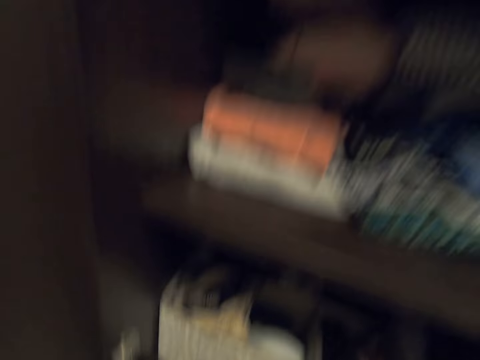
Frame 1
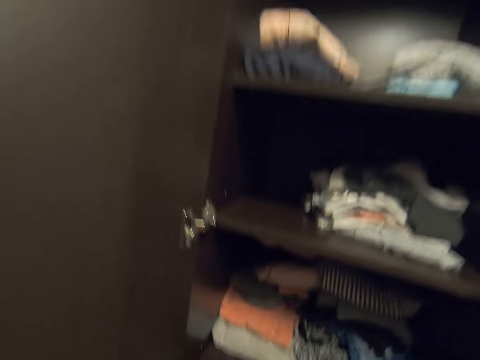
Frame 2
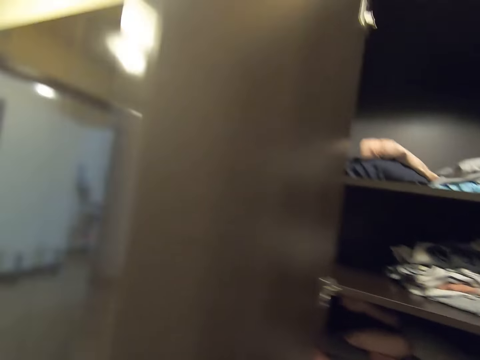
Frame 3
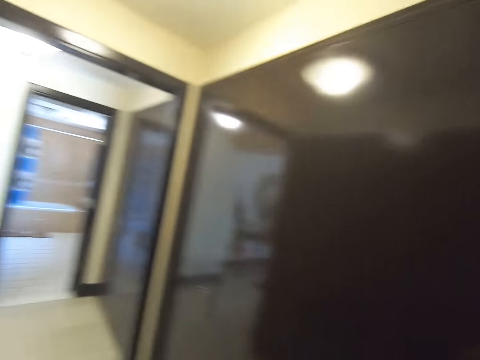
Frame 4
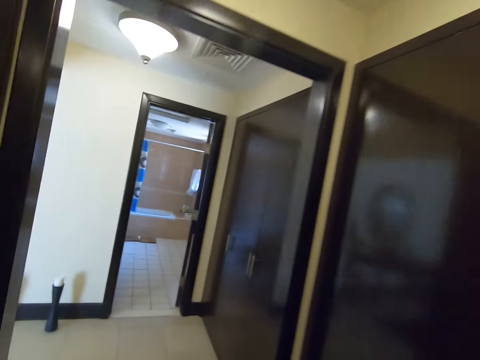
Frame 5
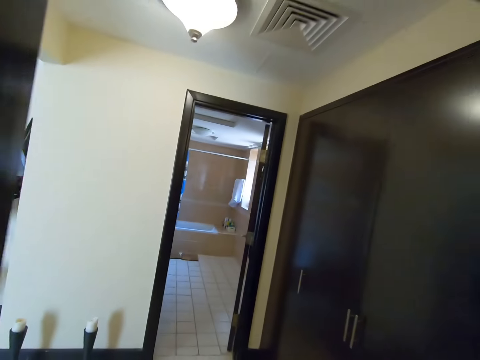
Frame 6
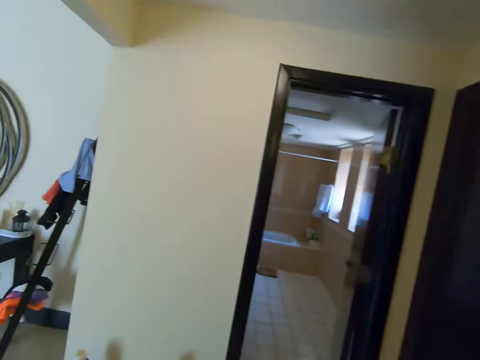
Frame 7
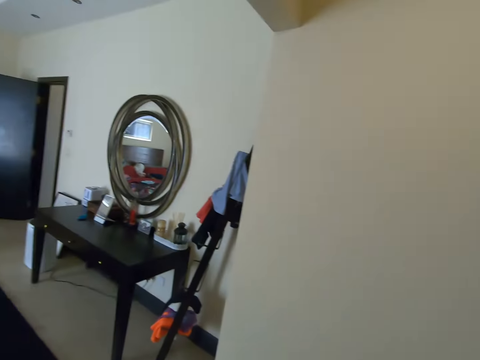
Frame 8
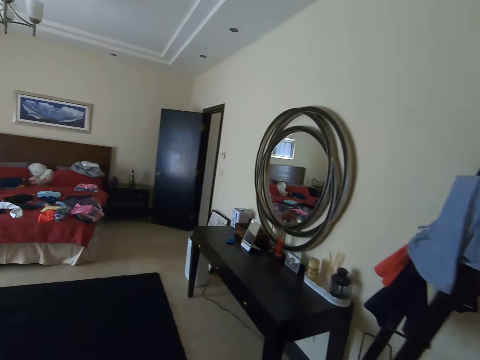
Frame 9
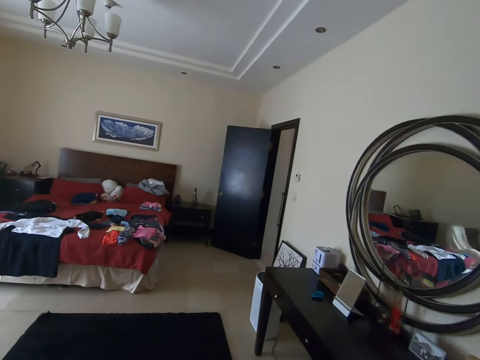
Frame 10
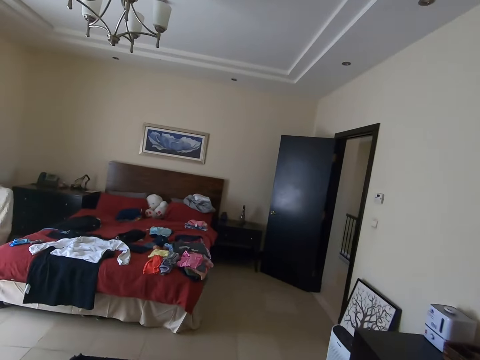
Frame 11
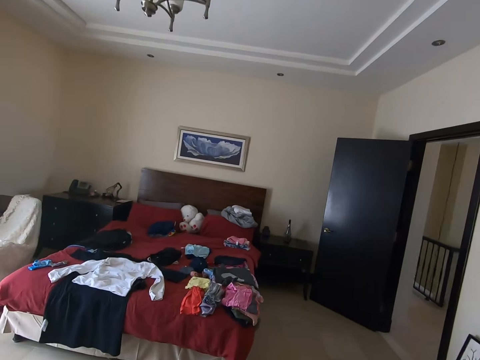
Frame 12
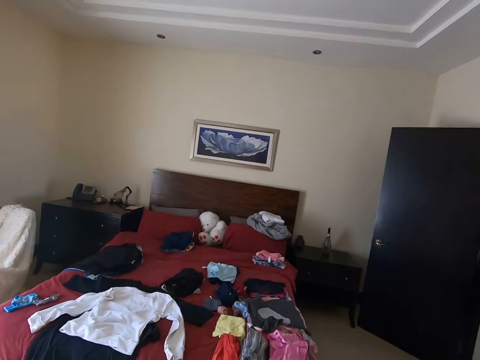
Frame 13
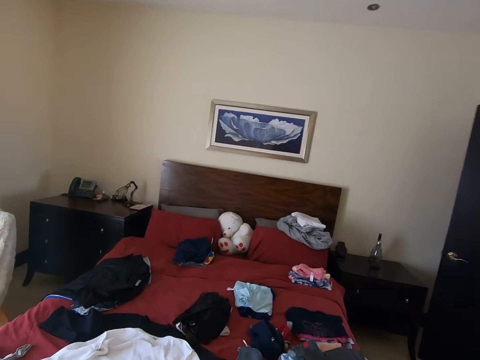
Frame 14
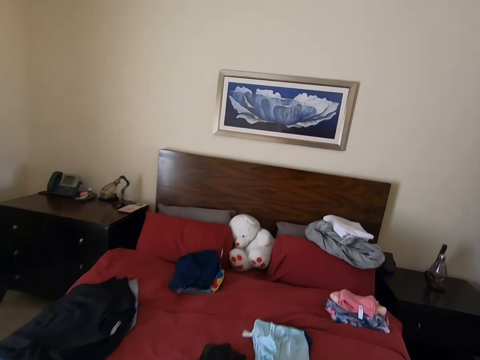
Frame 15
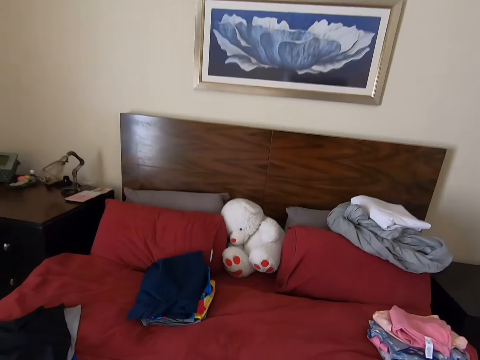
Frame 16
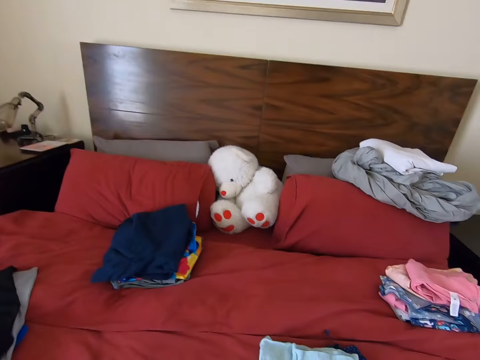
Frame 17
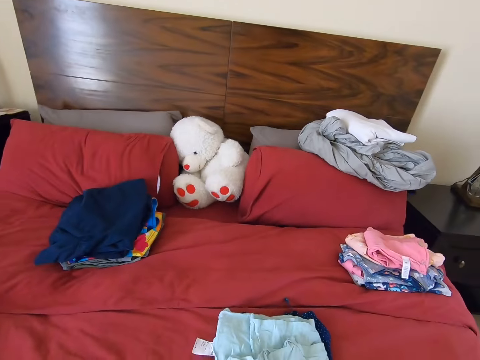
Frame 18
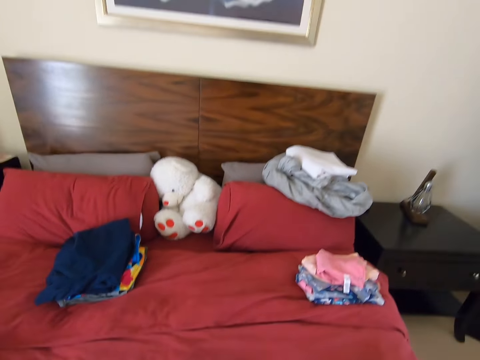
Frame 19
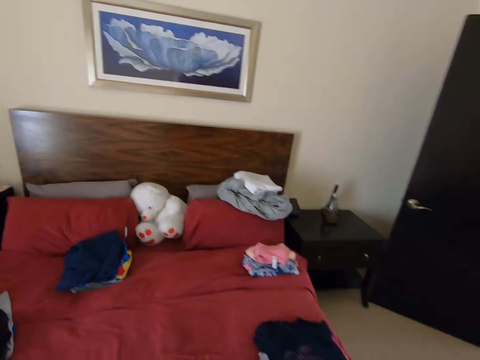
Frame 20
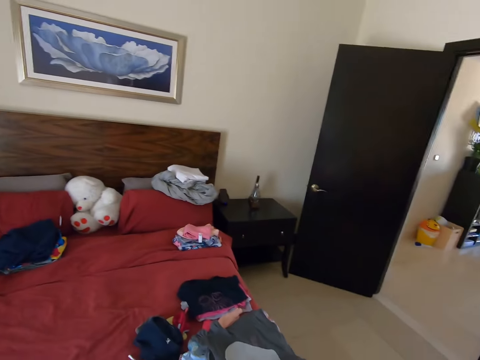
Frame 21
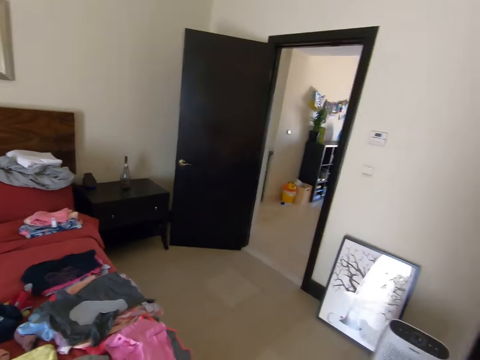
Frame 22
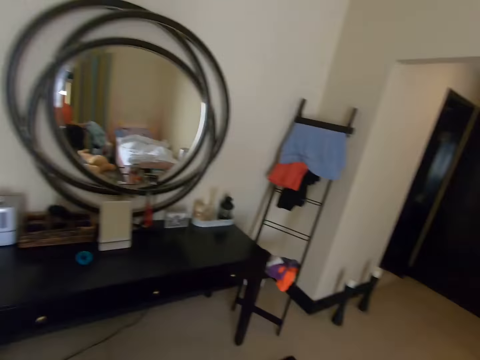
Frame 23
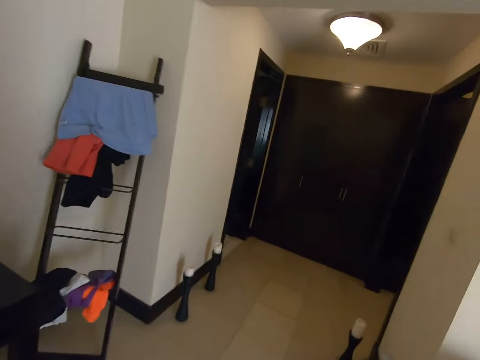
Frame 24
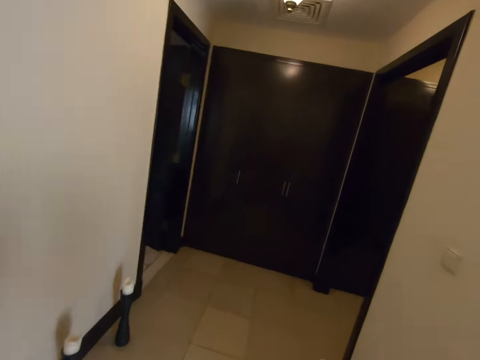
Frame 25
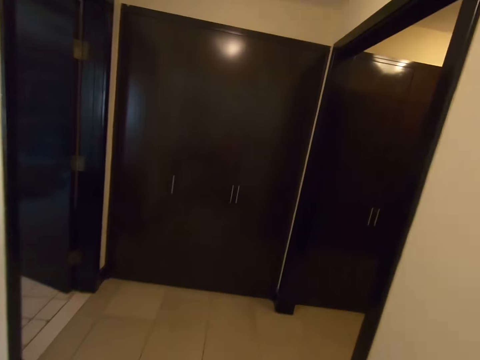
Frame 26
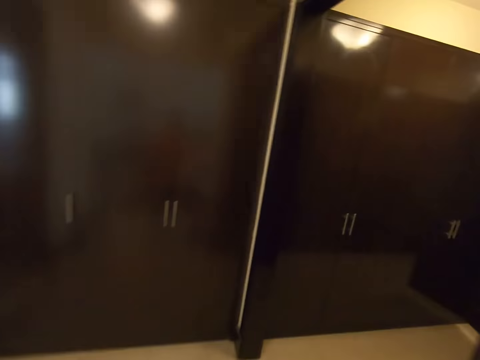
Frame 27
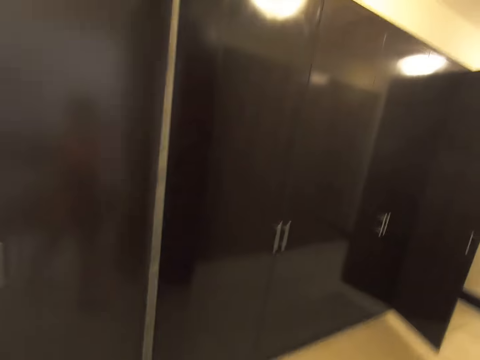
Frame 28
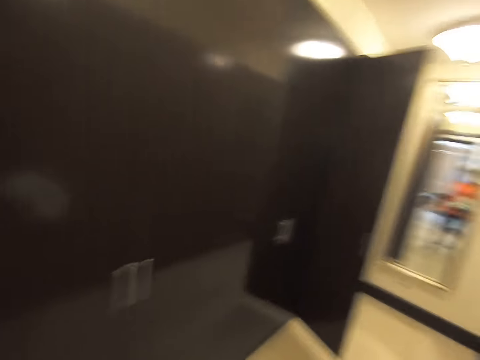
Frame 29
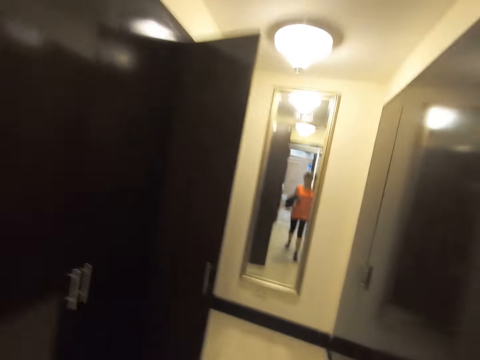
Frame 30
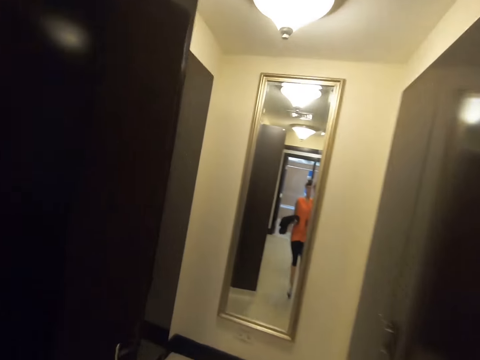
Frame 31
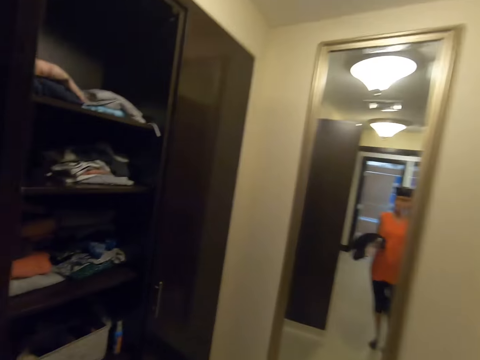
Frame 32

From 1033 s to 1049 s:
The camera wearer turns to the side. They walk around the room. They pick clothes on the bed. They turn to the side. They walk around the room.

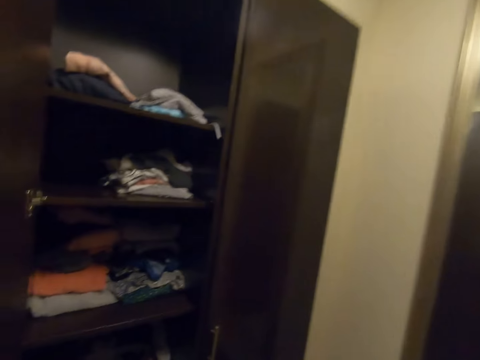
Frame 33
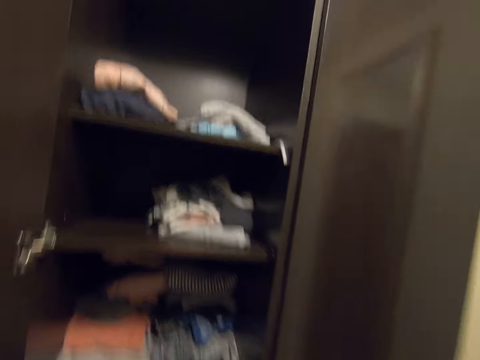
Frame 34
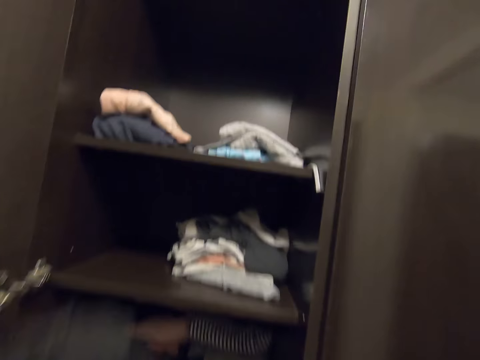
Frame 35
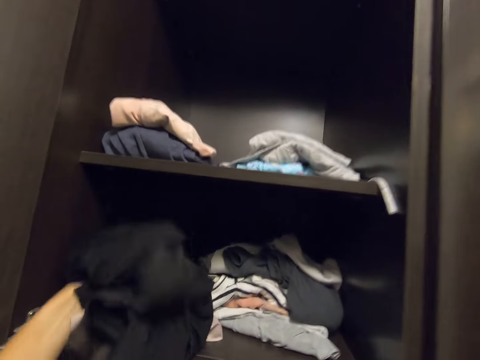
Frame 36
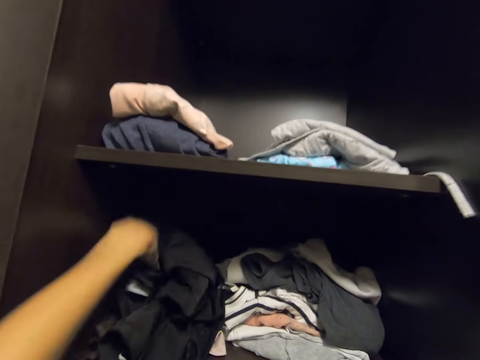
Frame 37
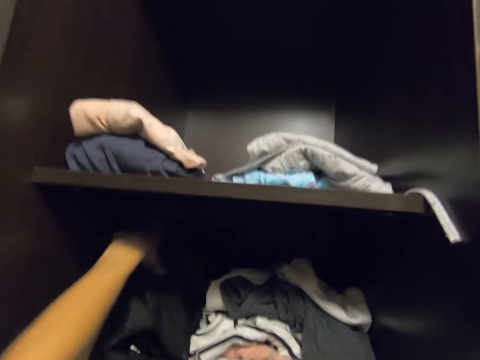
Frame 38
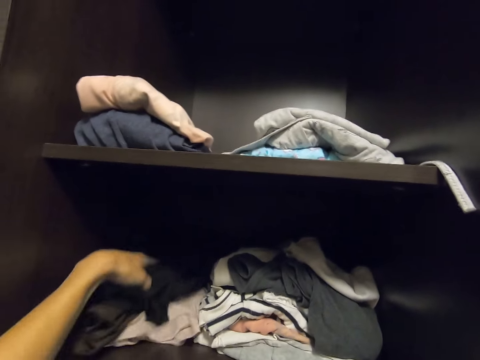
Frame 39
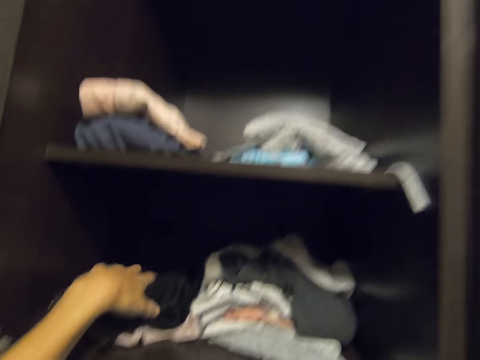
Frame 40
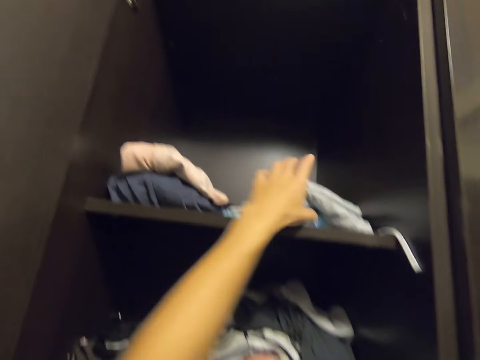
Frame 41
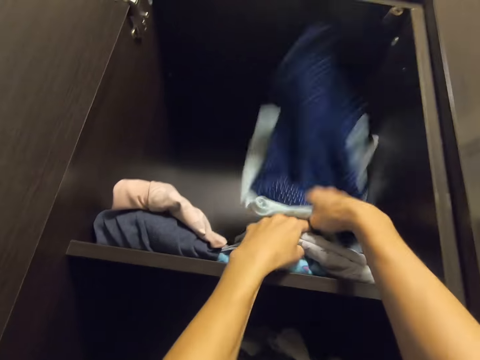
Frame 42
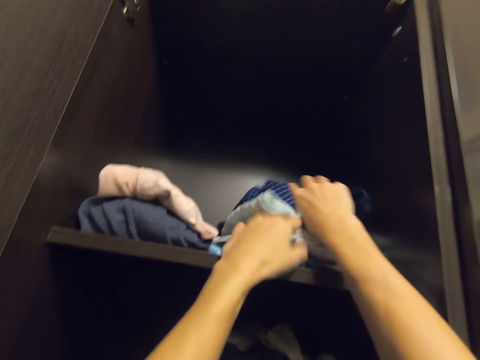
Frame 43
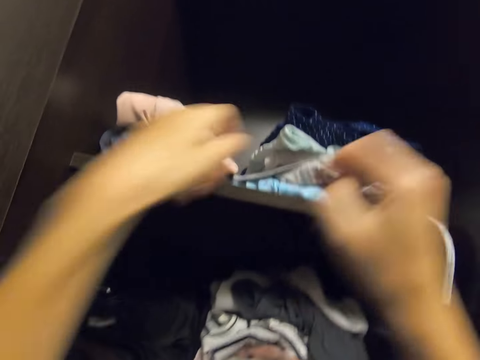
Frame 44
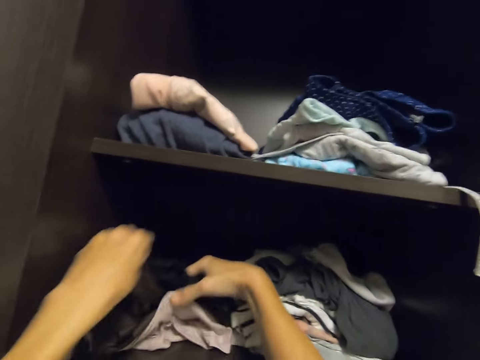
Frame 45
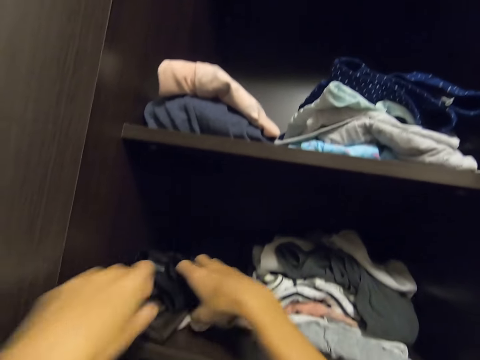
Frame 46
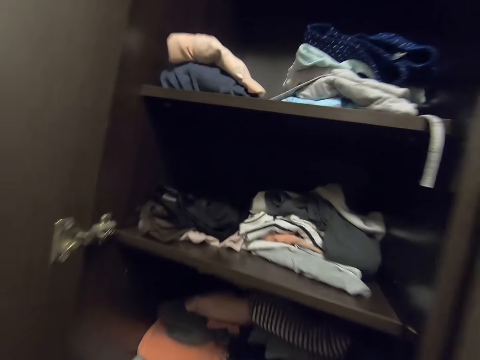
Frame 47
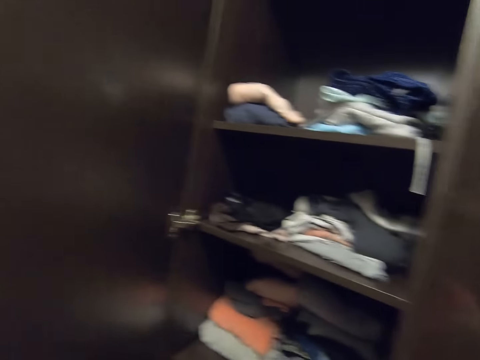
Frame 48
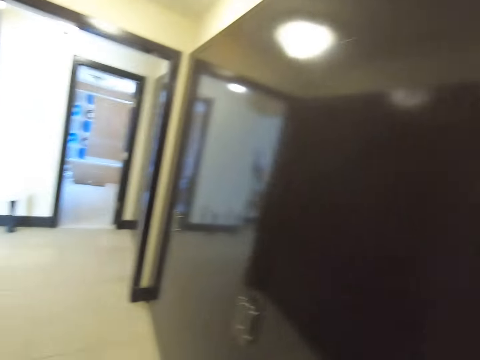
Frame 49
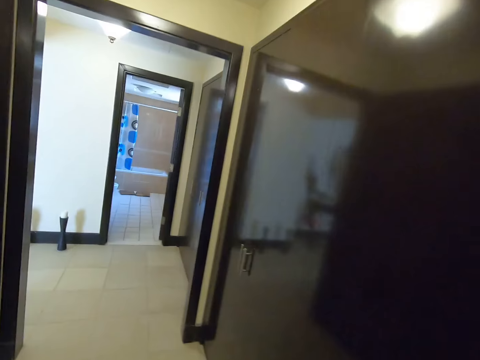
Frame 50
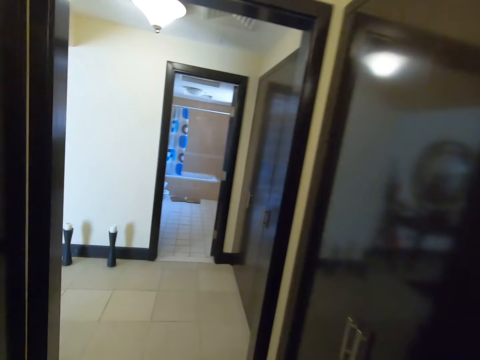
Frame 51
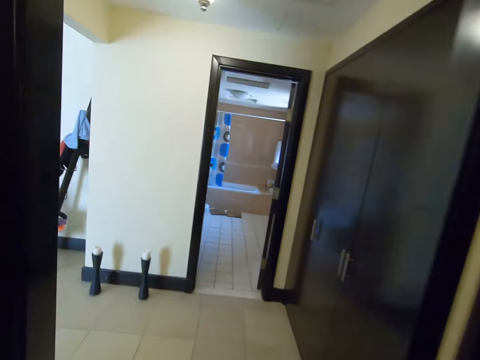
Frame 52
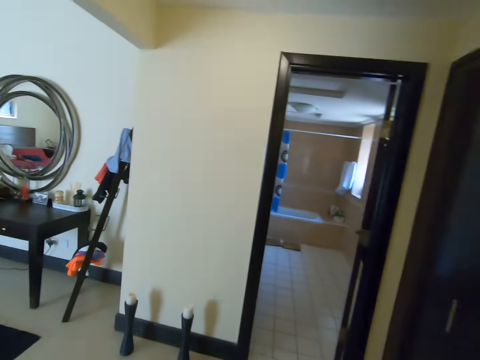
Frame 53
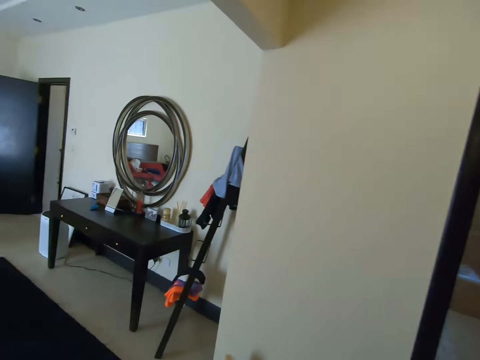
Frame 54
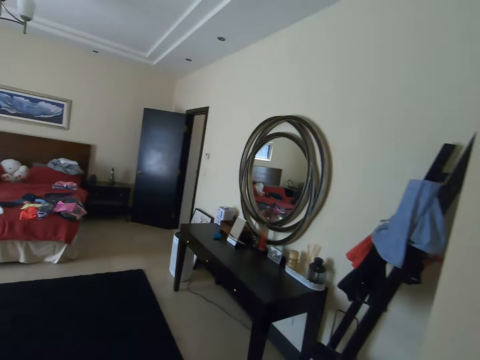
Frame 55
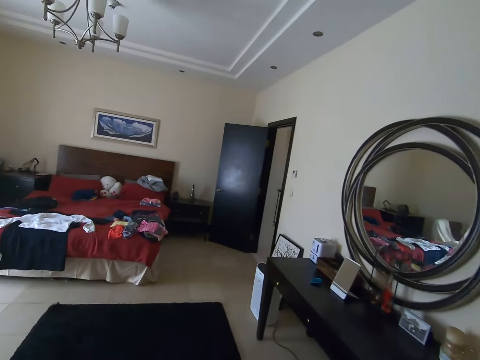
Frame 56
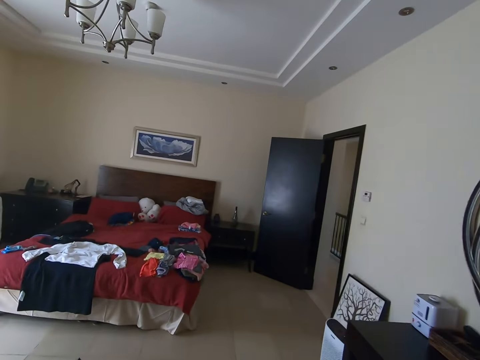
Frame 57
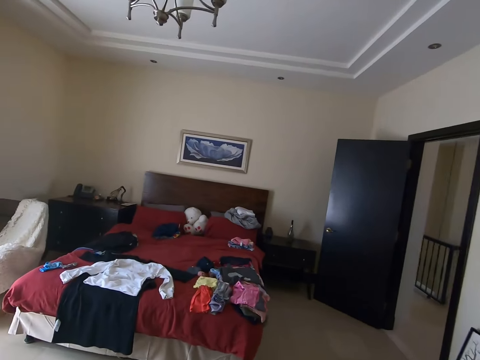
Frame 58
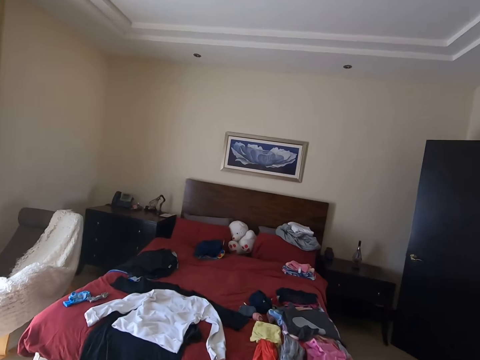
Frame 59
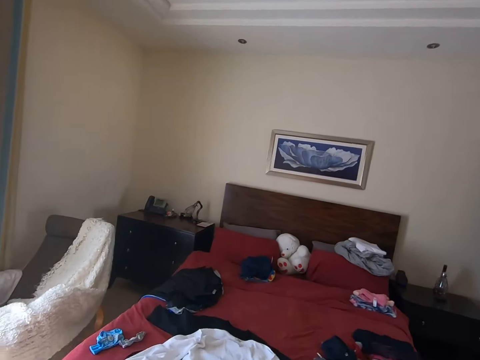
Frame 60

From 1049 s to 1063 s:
The camera wearer puts clothes in a wardrobe. They pick the clothes. They put the clothes in the wardrobe. They turn to the side. They close the wardrobe. They walk around the room.
